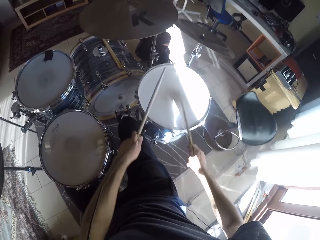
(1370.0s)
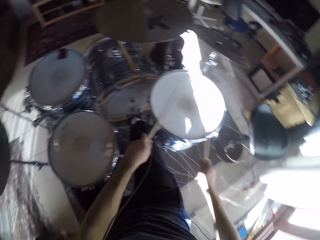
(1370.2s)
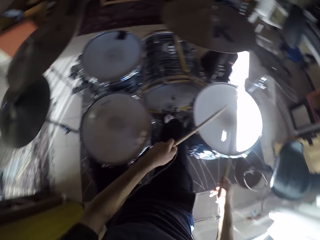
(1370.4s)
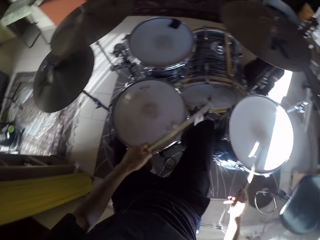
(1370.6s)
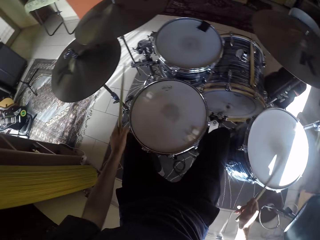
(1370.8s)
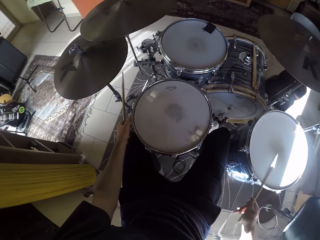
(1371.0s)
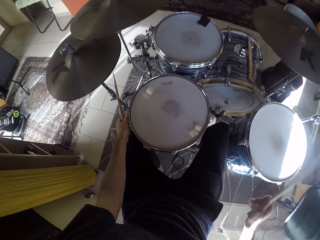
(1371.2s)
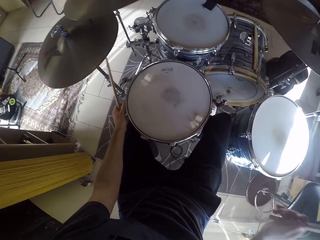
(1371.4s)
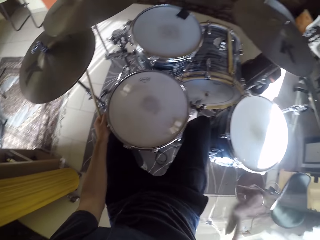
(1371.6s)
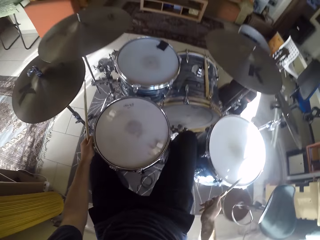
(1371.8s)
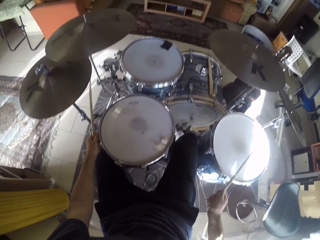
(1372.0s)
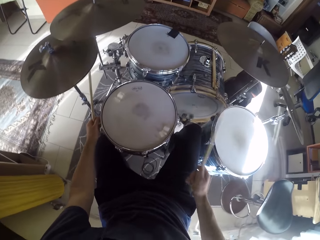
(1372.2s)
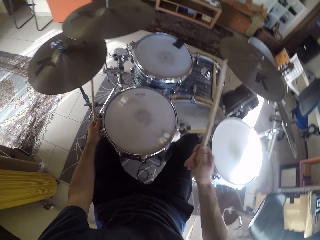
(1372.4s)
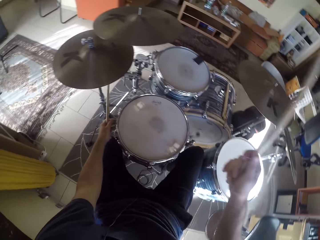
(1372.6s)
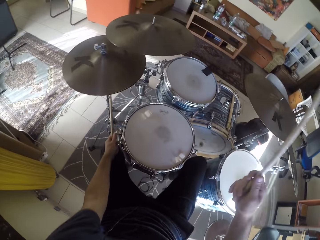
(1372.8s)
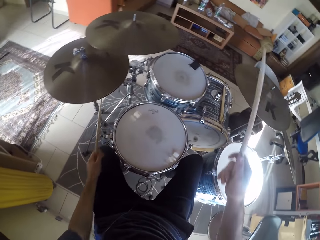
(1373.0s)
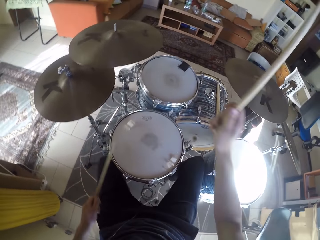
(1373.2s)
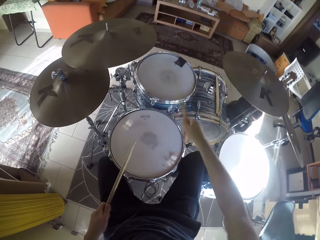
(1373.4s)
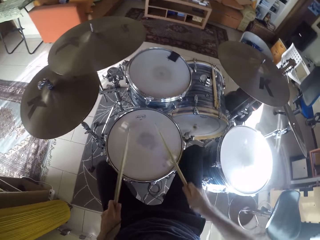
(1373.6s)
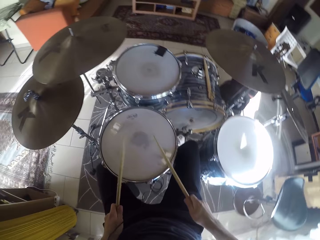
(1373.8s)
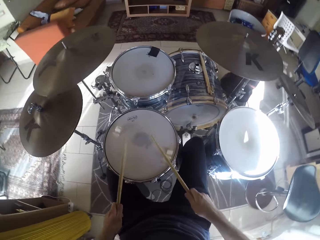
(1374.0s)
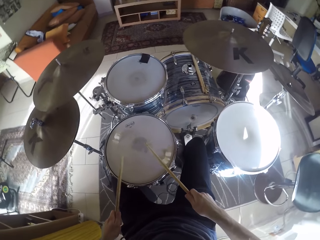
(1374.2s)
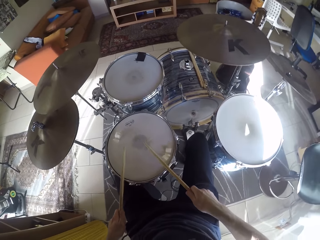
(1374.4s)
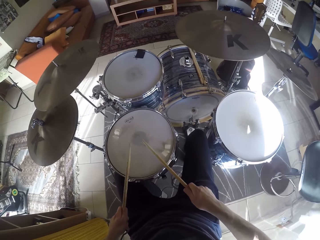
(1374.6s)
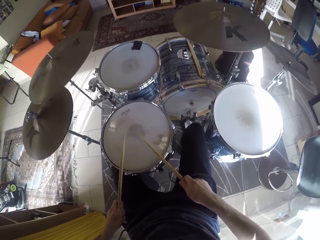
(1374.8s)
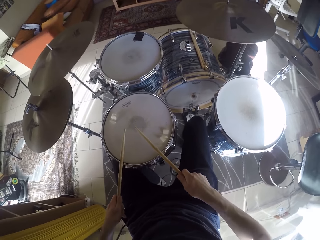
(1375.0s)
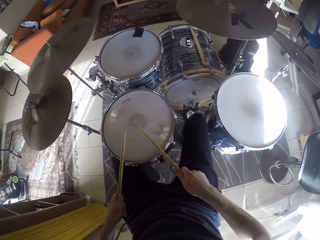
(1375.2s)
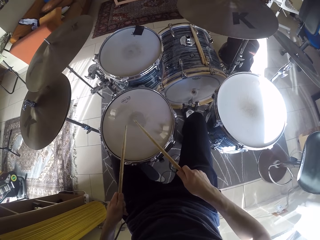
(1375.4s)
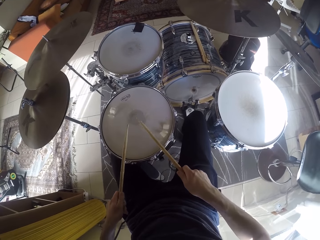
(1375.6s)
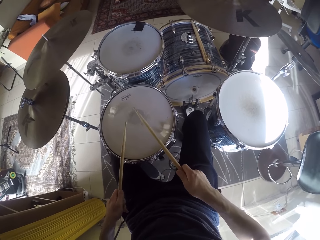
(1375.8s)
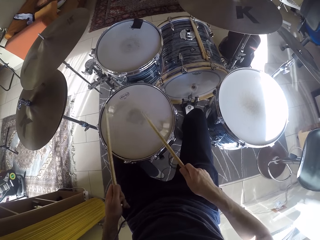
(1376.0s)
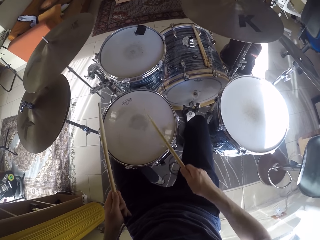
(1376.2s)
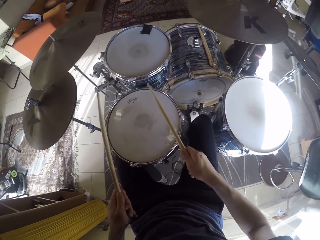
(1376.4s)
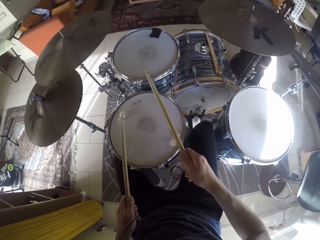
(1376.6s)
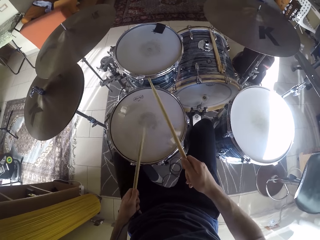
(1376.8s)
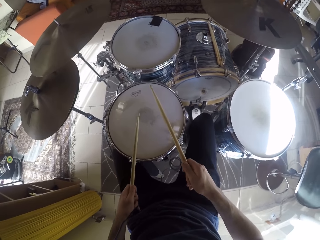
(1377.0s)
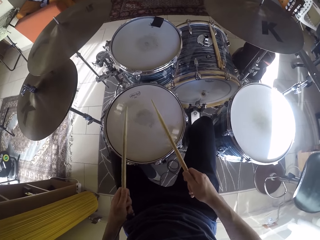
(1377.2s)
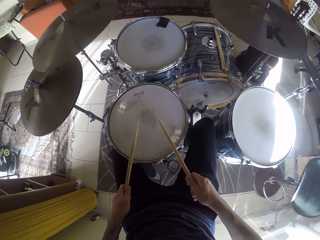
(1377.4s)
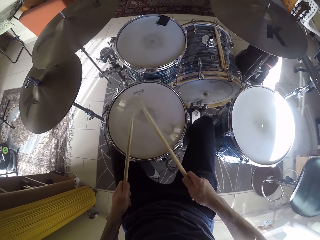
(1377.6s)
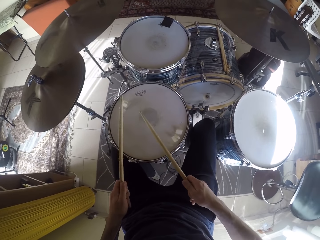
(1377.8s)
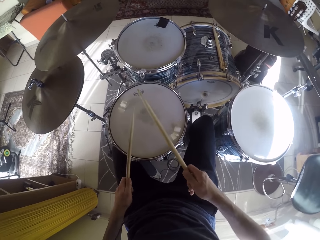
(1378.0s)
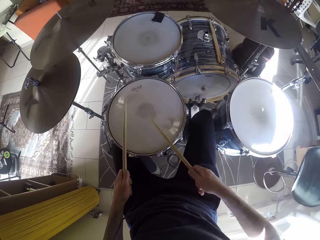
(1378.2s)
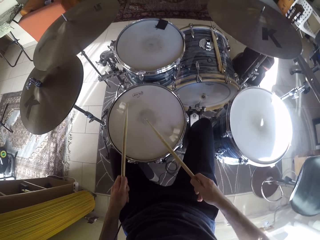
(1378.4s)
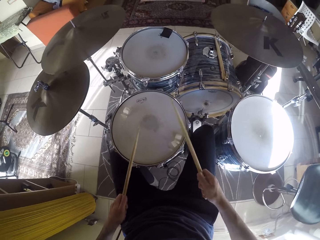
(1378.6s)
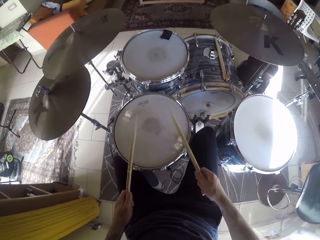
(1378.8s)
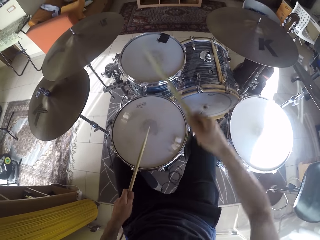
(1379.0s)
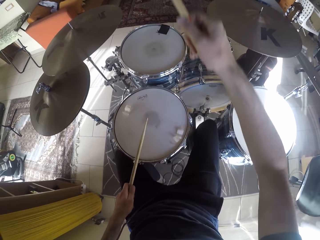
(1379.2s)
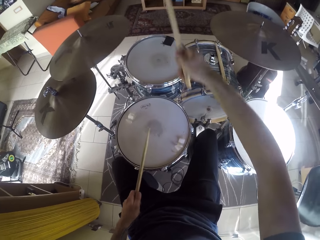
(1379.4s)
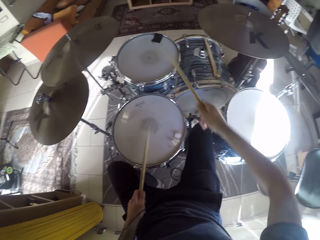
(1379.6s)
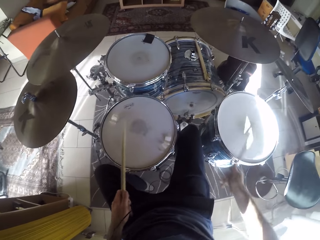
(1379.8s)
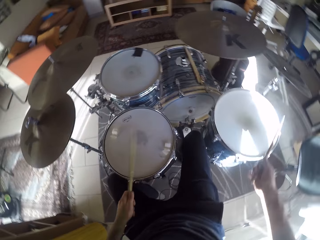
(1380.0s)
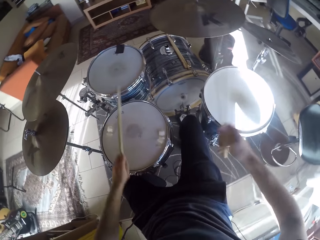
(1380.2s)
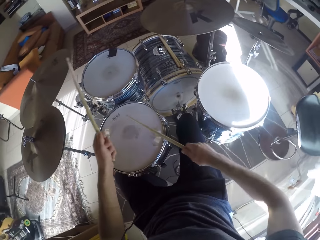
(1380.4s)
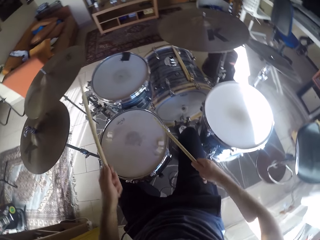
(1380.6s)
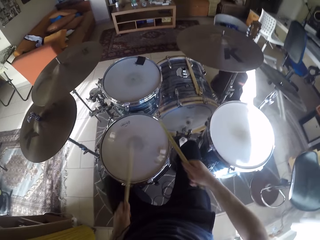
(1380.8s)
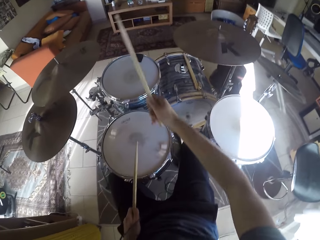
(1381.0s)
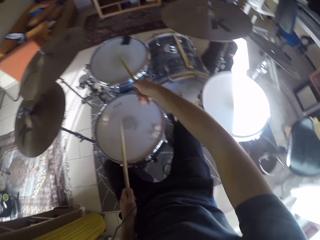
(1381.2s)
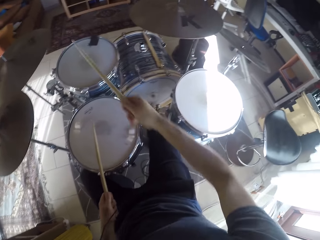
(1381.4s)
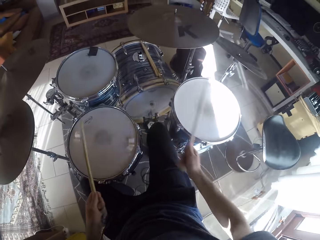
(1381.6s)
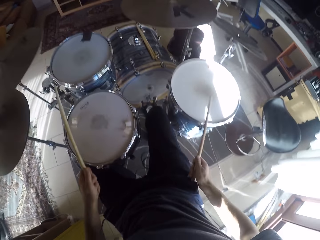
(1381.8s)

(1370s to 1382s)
The camera wearer plays the drum set with his right leg together with a drumstick in his right hand. He adjusts the drum set. He plays the drum set with the drumsticks in his hands.

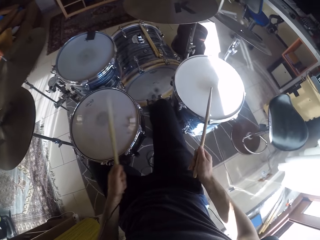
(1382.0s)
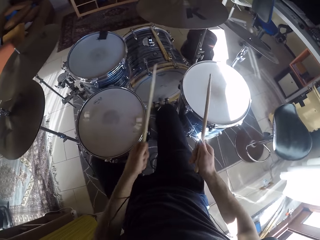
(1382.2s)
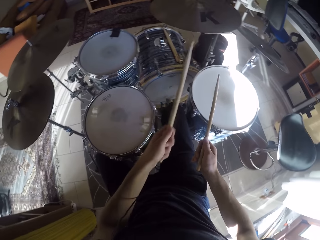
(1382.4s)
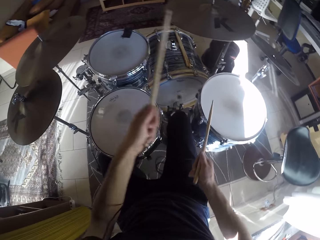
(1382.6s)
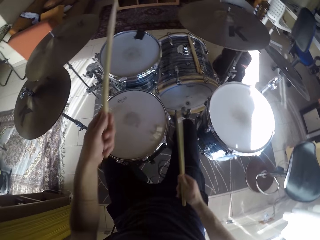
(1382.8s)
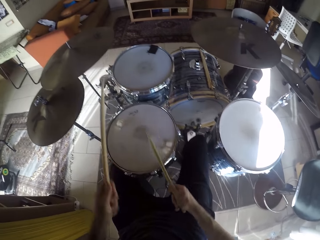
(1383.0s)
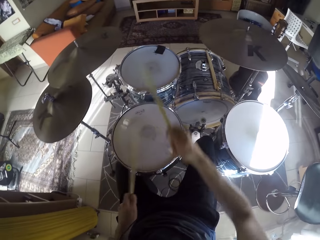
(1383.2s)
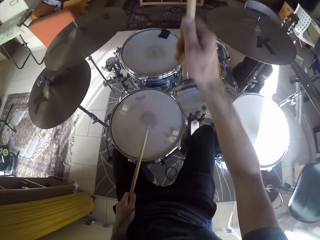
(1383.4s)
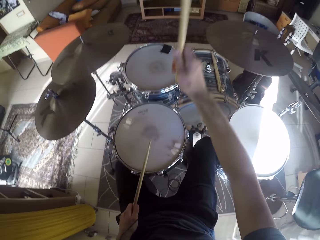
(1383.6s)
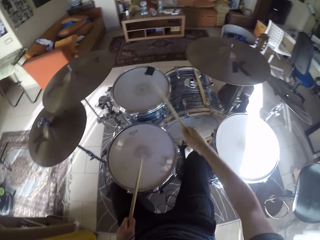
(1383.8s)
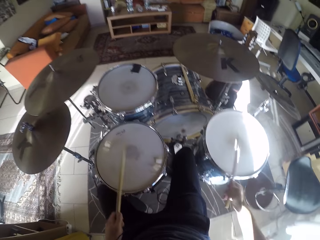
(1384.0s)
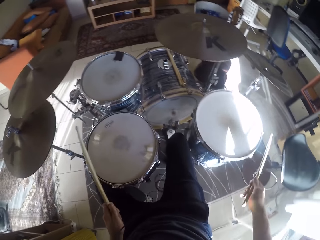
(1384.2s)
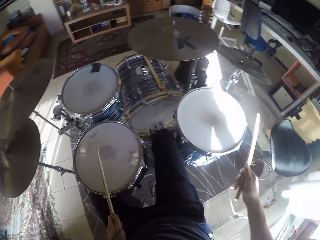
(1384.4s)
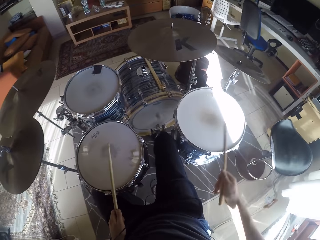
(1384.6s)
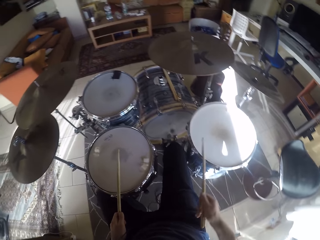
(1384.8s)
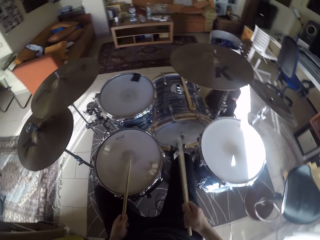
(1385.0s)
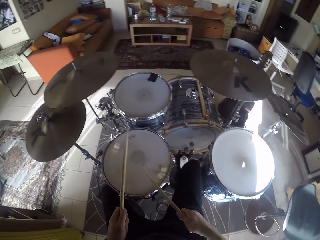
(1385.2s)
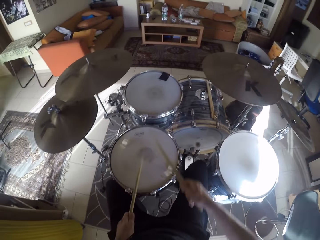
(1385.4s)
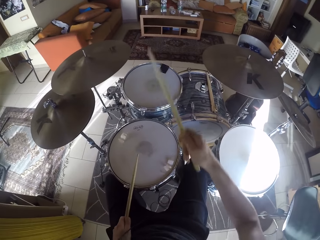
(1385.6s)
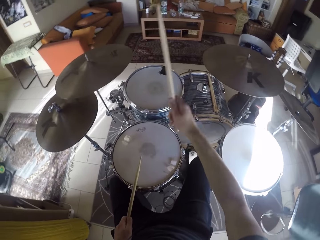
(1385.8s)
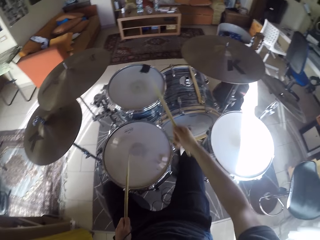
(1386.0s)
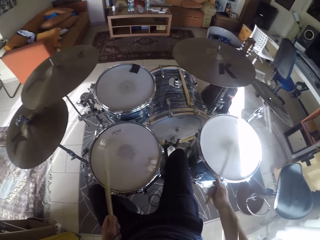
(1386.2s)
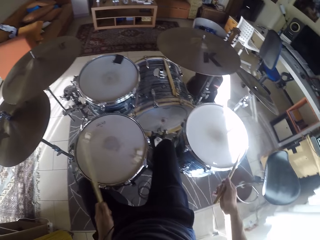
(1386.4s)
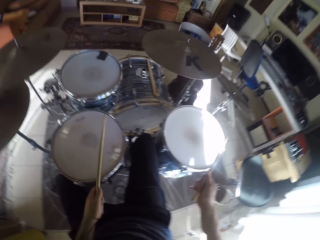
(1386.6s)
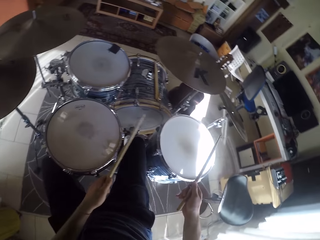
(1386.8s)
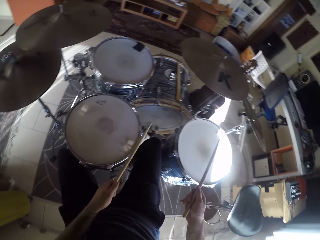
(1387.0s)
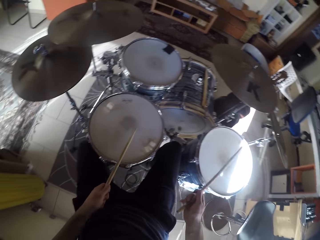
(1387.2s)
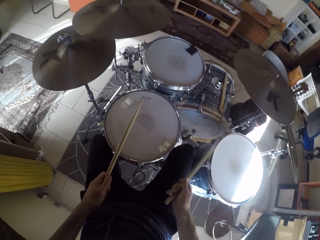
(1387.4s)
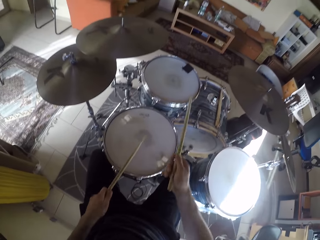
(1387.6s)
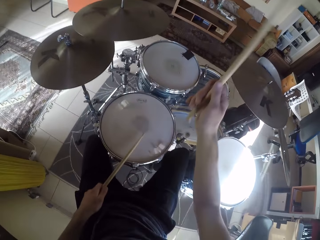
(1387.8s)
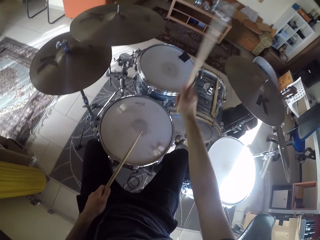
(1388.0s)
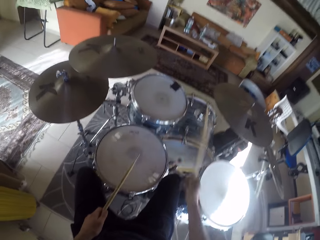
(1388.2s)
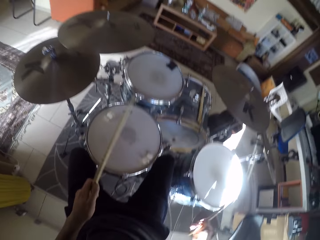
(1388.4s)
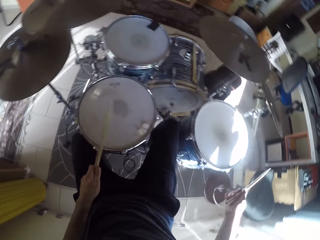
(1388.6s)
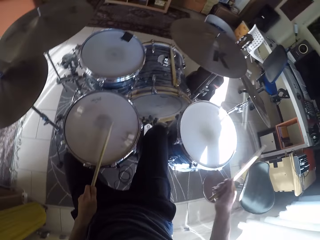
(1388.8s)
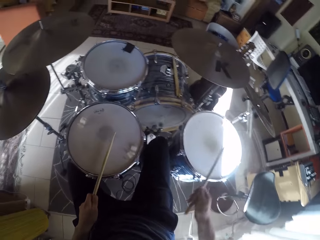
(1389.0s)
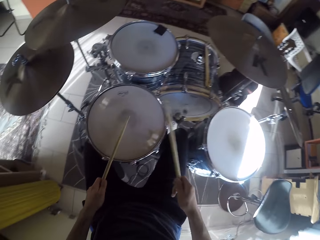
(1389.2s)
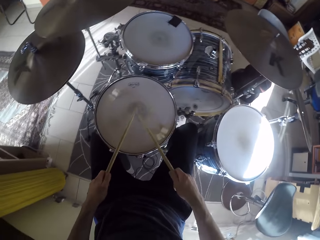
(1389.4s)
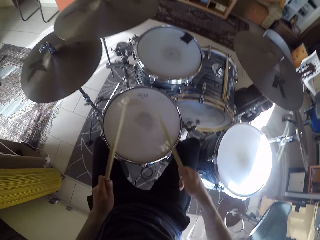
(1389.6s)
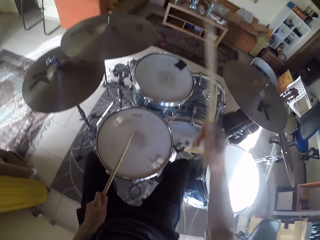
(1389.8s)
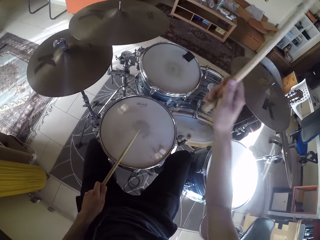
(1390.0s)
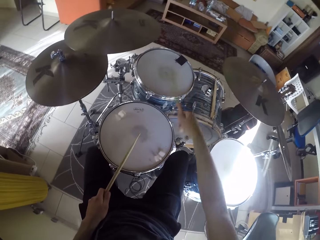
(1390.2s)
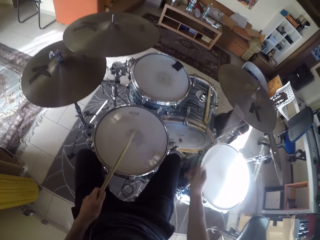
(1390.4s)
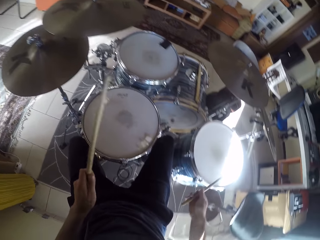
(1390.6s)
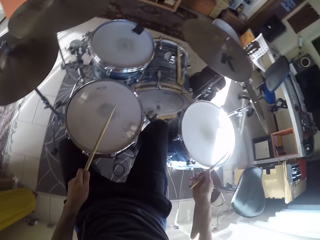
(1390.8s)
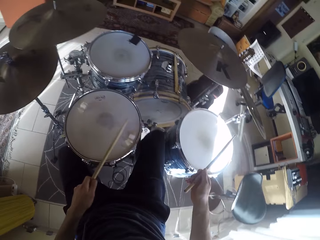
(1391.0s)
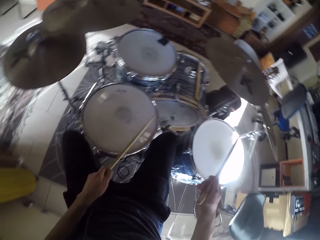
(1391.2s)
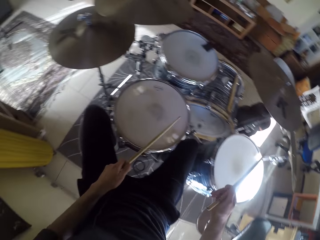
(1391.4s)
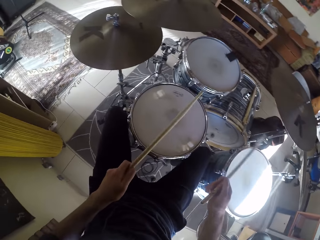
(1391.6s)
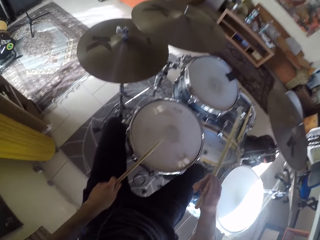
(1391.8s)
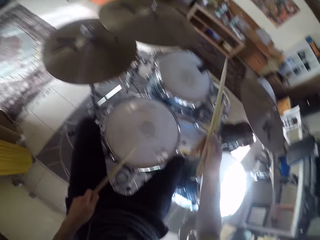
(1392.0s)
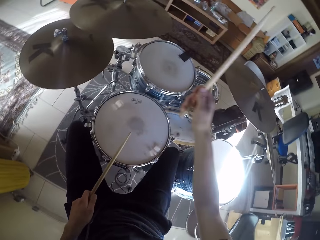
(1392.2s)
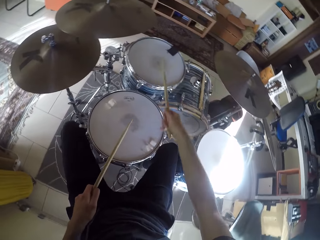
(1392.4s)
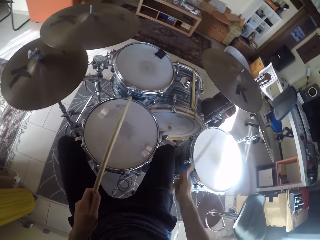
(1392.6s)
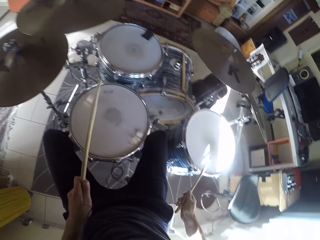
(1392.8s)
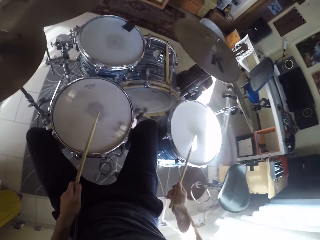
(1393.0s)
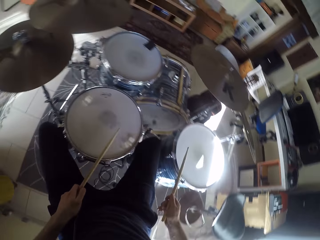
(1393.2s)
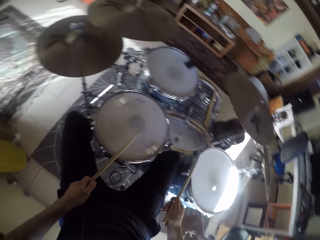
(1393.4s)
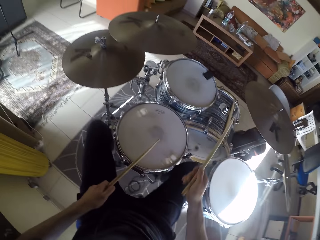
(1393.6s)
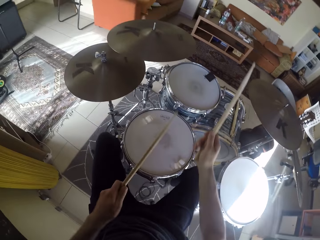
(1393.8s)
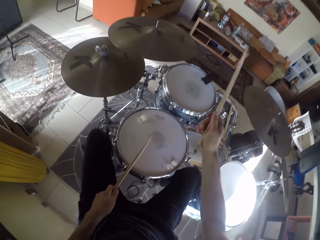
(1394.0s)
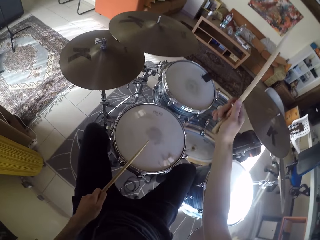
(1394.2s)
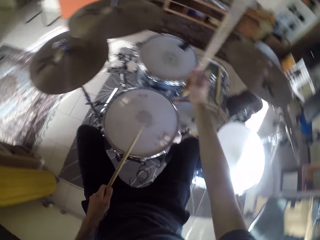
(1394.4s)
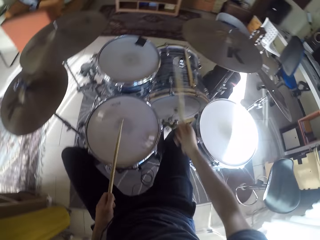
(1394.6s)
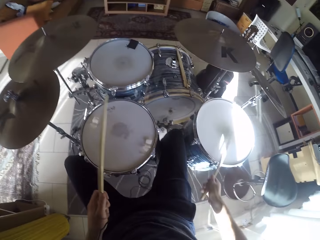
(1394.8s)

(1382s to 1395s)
The camera wearer plays the drum set with his legs together with the drumsticks in his hands.
